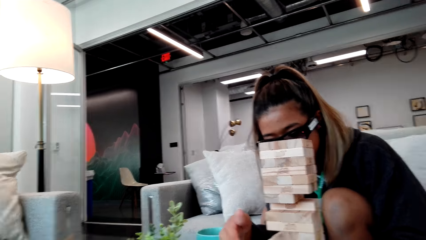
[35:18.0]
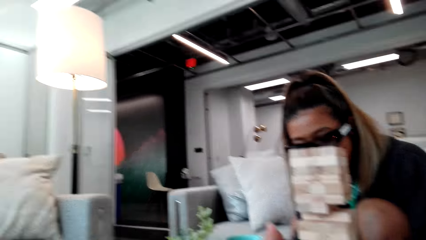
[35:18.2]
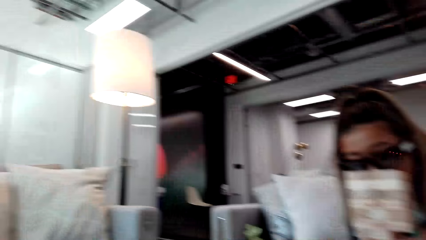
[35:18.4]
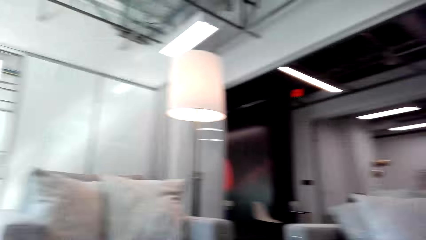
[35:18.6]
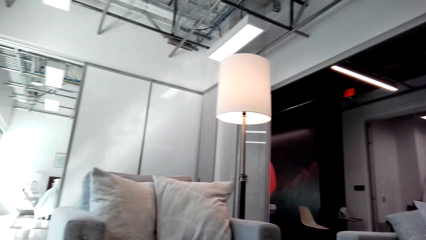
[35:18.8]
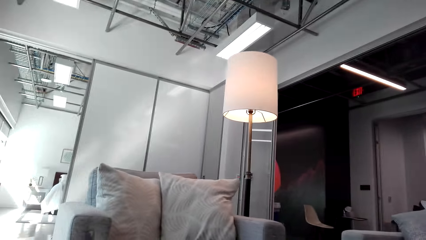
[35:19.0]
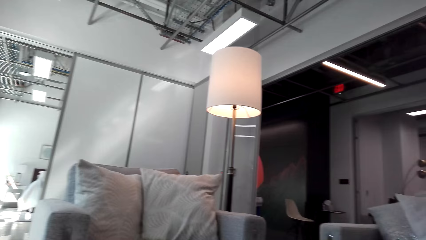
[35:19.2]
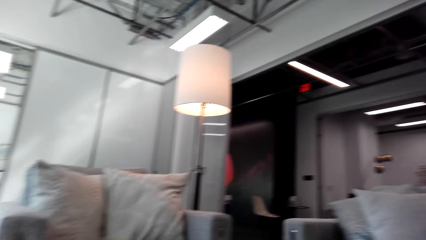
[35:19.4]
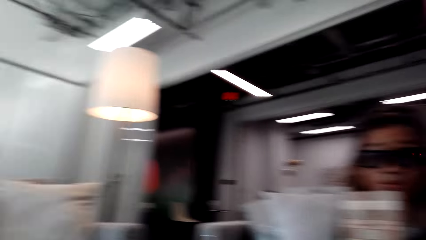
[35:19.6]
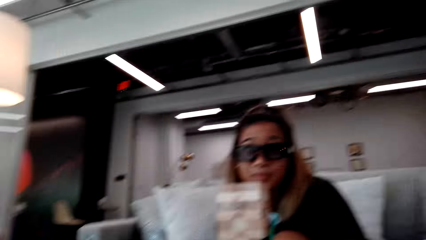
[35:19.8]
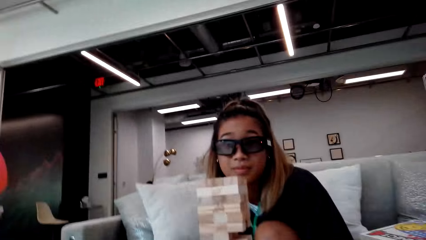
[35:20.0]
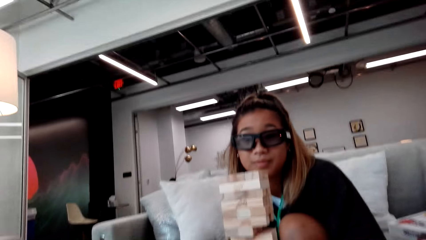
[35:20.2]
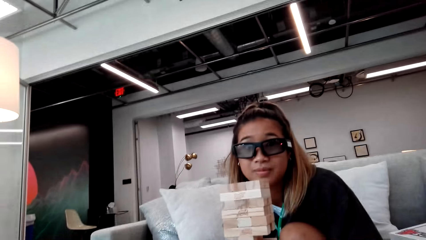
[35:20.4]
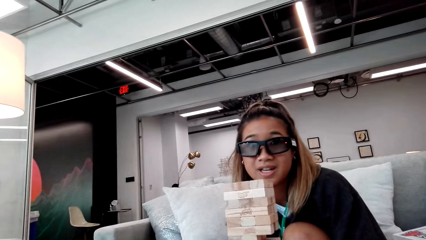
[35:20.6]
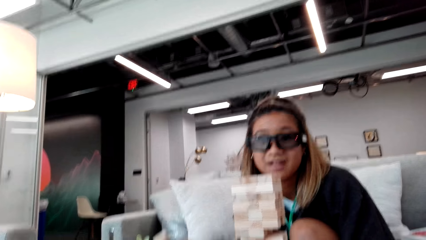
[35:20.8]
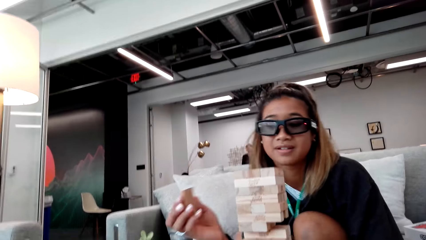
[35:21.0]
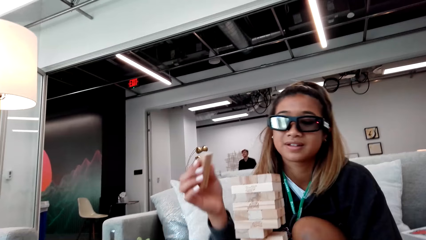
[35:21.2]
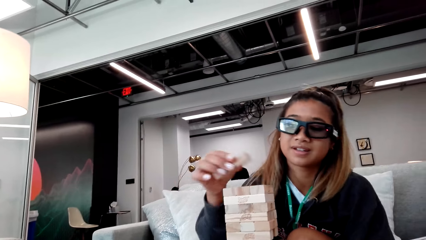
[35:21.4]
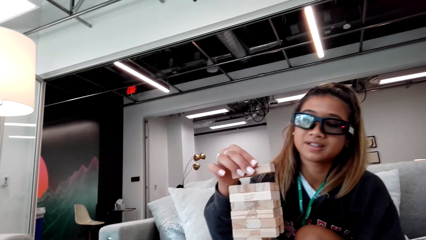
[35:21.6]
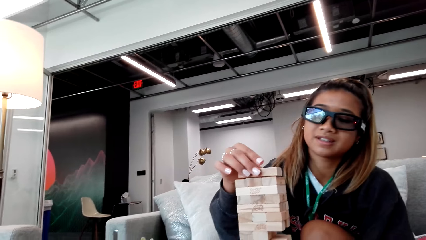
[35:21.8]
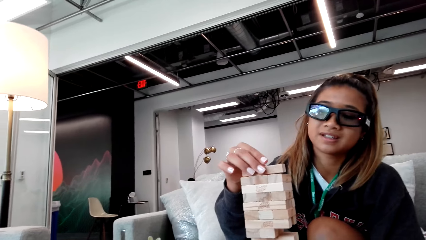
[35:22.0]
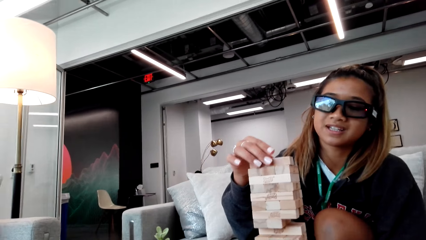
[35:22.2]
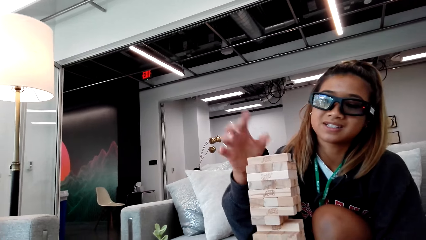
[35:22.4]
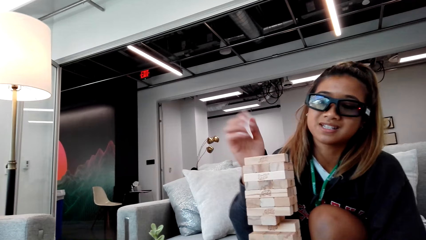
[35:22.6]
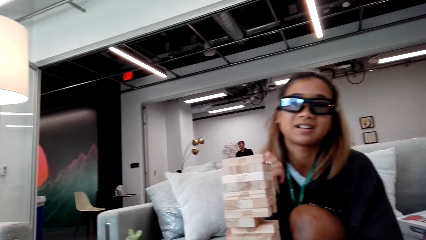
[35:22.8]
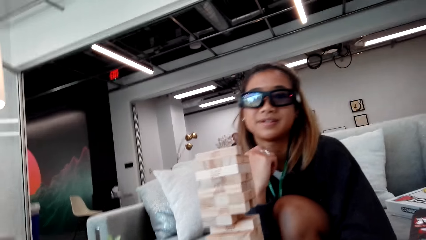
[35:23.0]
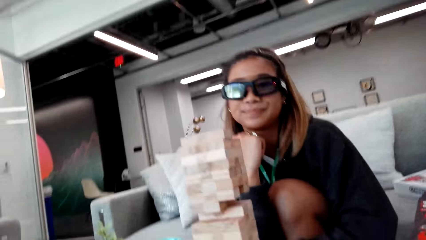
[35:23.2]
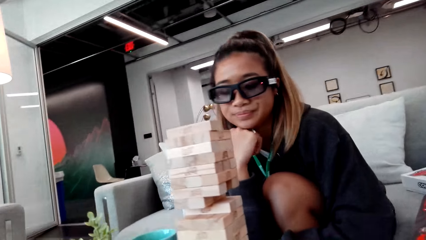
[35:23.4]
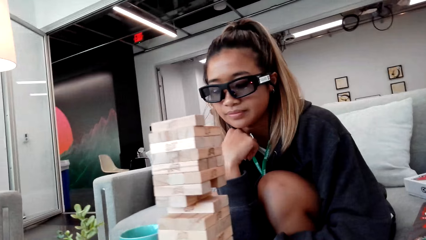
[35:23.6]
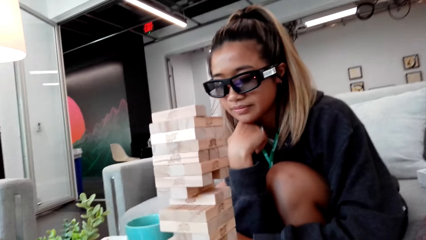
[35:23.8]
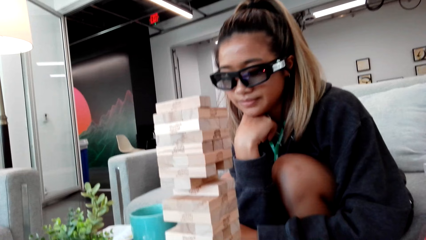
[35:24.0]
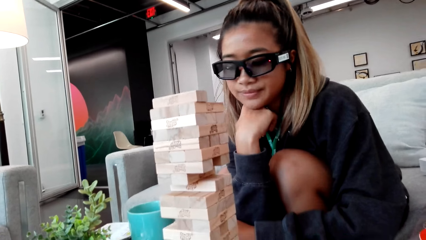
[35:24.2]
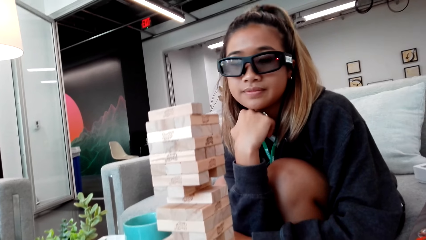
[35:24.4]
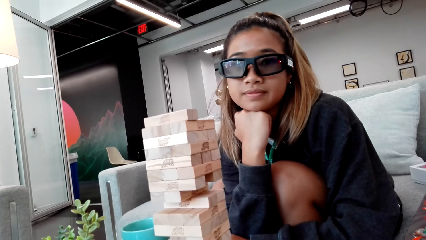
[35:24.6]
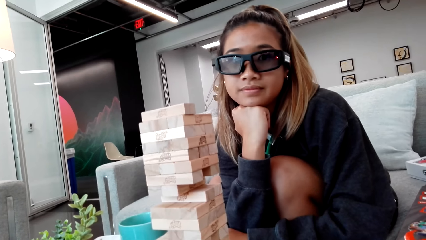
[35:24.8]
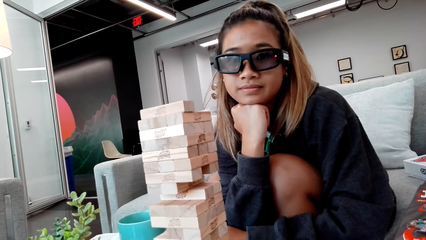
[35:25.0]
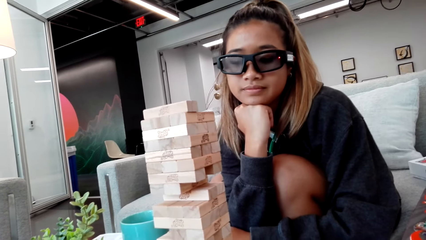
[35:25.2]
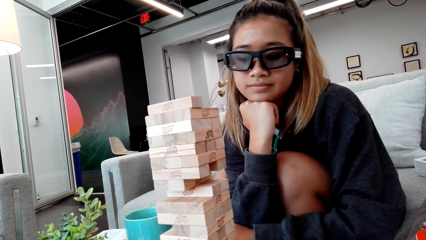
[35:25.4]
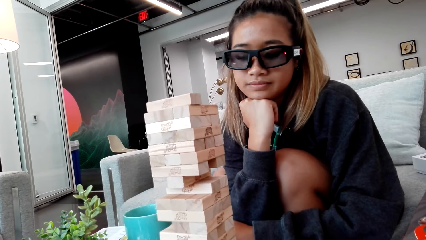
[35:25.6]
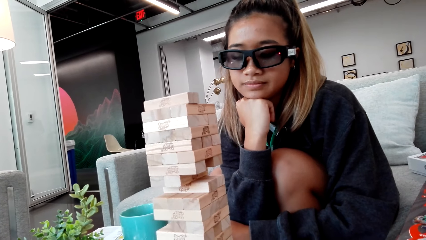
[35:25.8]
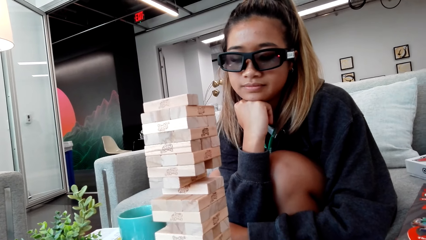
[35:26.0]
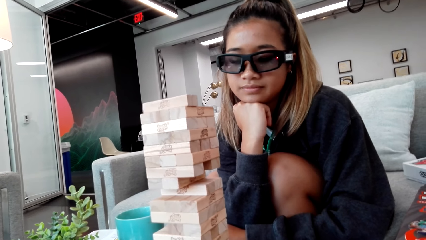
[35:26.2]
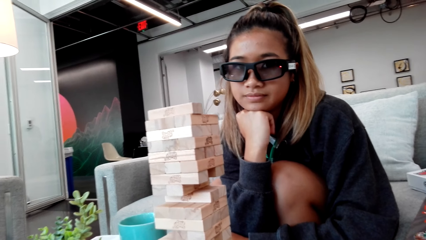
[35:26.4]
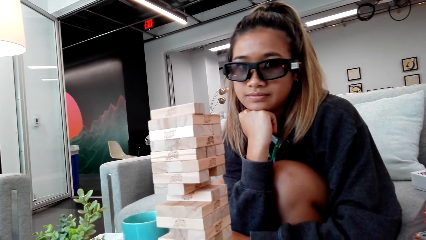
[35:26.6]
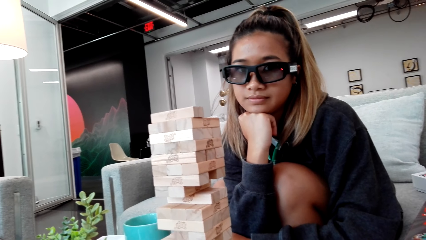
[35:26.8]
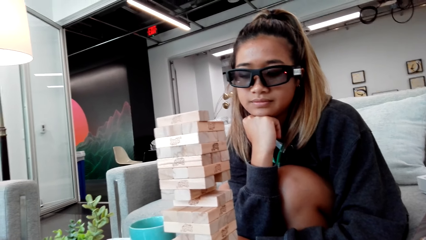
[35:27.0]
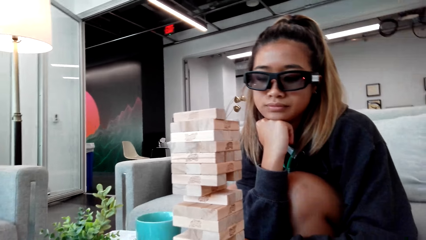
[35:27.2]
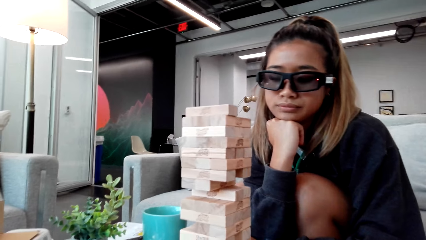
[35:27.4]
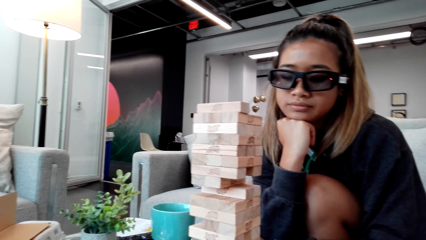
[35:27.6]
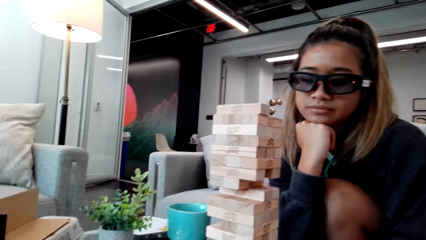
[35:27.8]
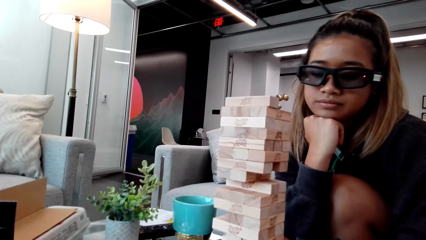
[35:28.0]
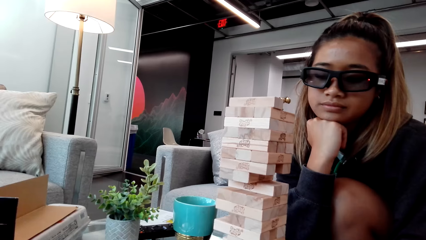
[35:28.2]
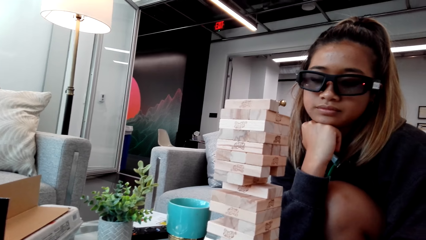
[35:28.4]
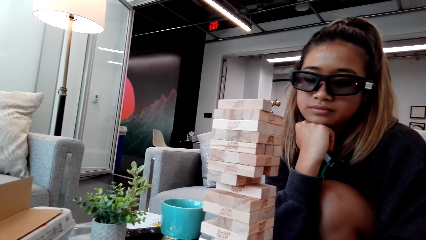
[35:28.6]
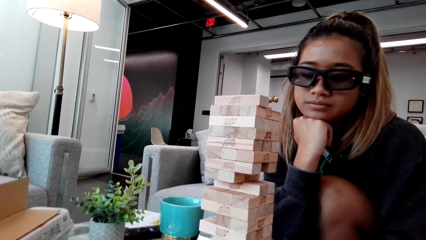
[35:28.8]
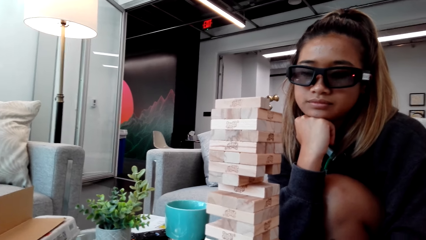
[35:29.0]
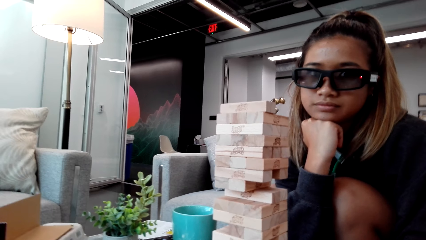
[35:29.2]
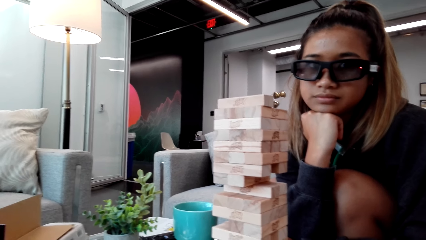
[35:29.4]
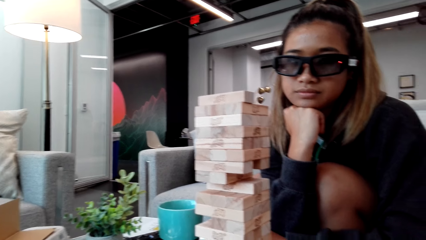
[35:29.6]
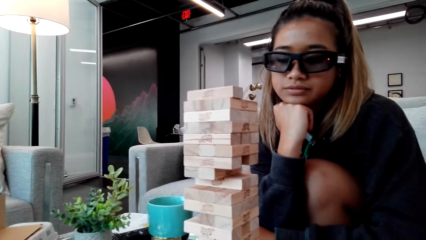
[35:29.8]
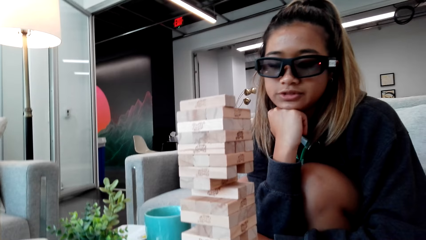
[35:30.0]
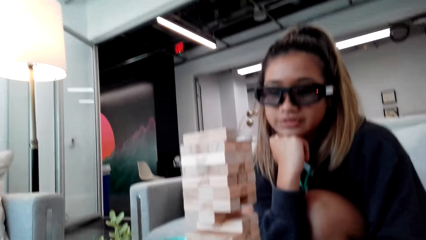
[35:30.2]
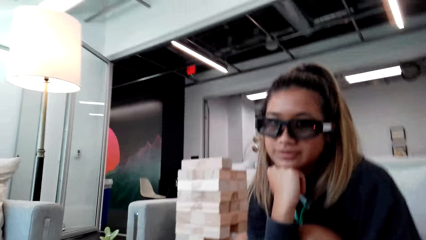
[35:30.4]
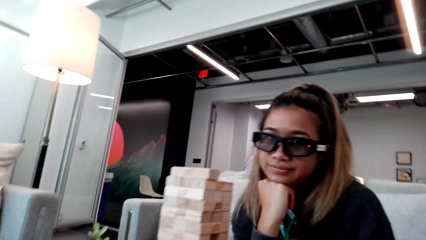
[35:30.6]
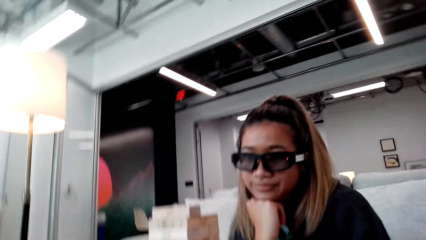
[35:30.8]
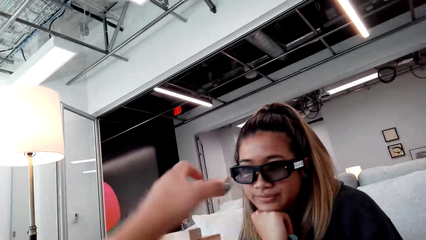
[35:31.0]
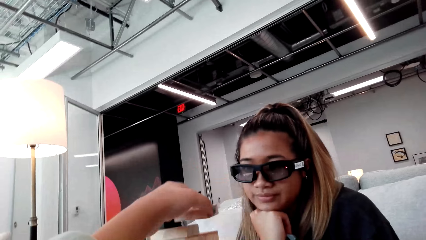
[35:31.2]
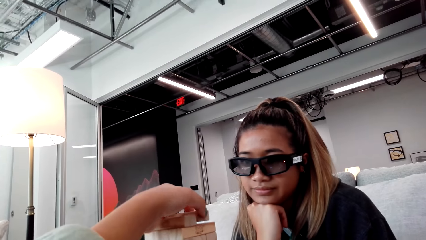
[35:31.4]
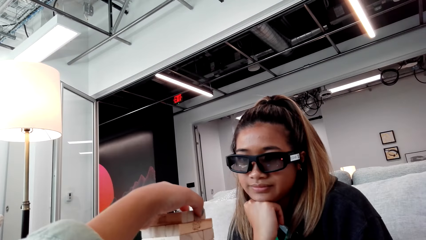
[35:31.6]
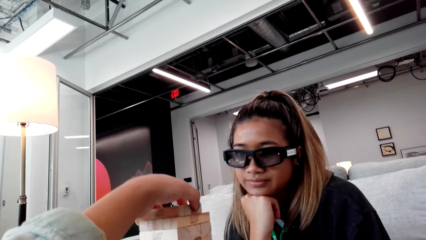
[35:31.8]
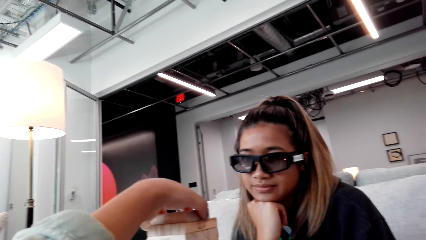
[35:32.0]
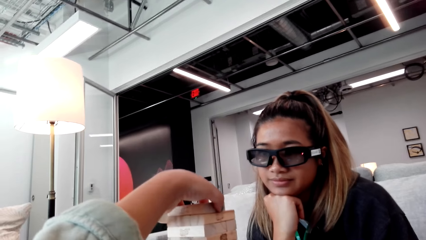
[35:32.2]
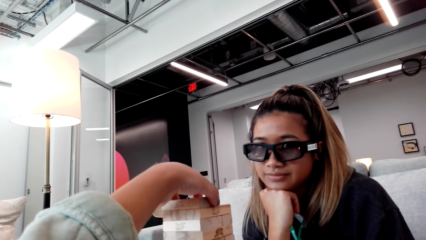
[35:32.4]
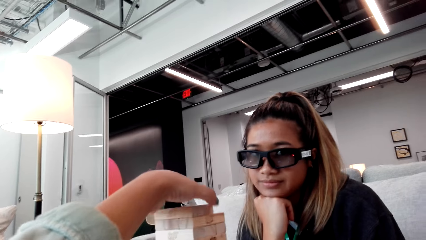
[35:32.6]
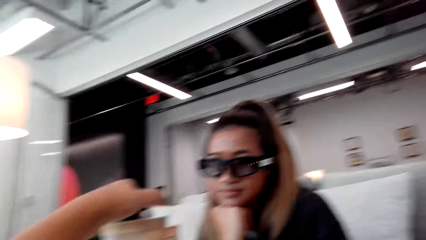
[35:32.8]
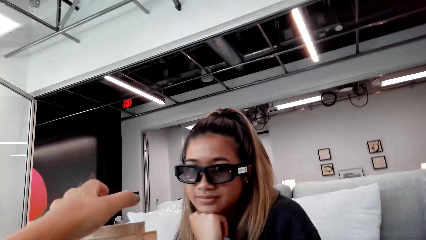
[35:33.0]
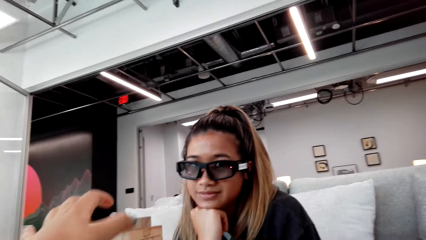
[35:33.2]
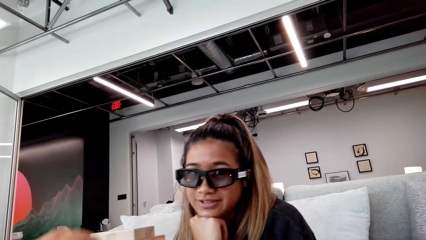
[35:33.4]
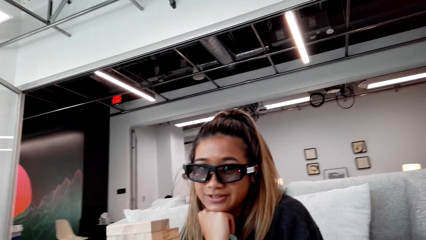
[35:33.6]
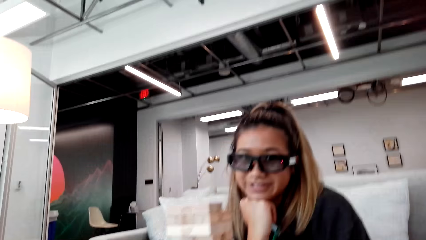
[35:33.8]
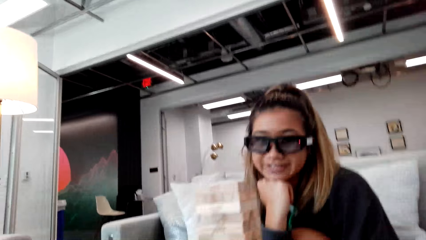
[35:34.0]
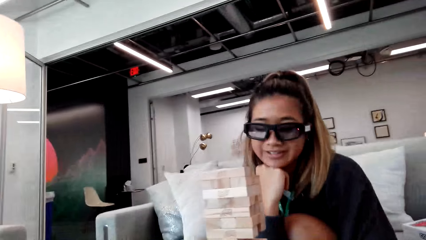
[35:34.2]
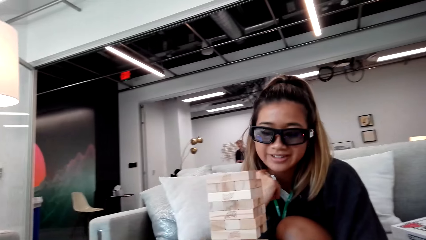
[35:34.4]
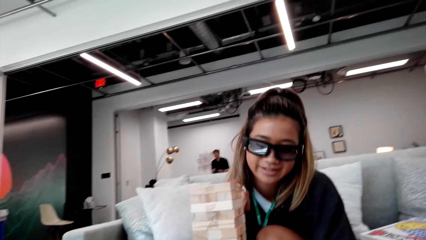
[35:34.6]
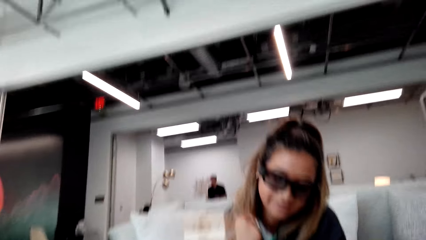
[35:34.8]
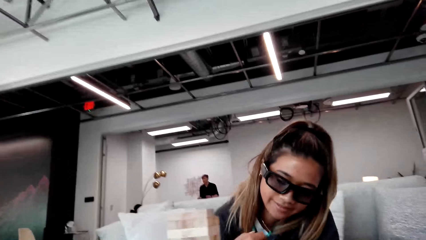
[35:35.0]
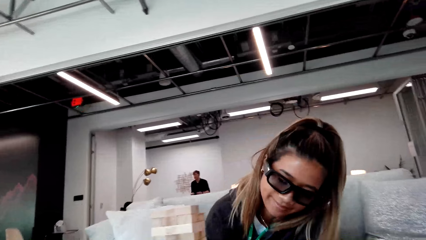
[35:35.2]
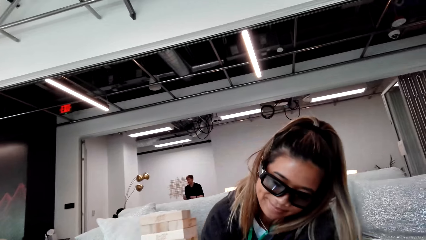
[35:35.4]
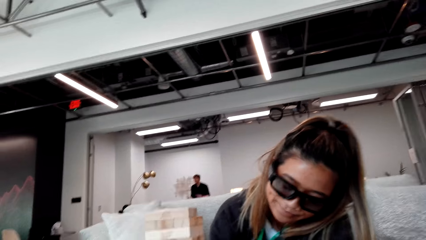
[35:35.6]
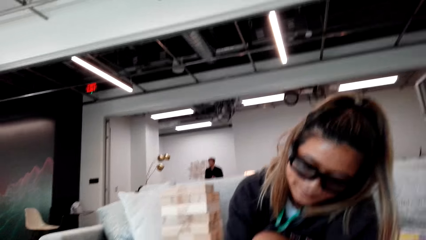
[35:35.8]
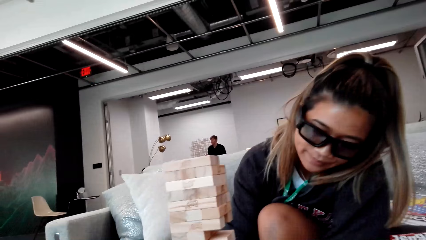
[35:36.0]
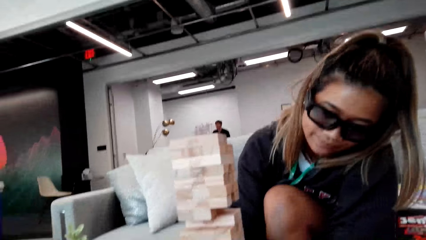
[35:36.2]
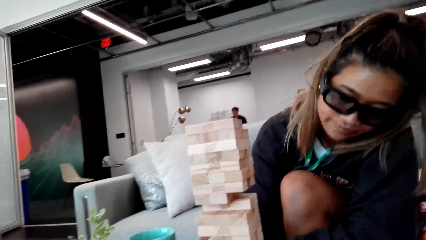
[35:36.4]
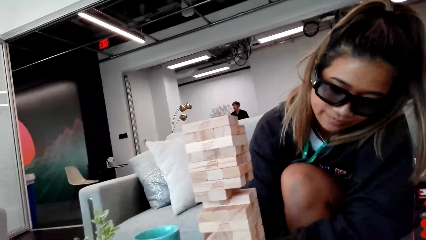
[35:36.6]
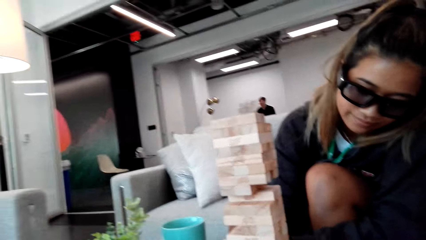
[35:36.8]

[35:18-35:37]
A lady touches her cheeks. The camera wearer puts a brick on the wood block. They talk to the lady.
